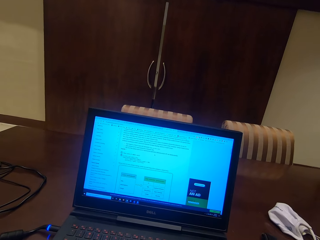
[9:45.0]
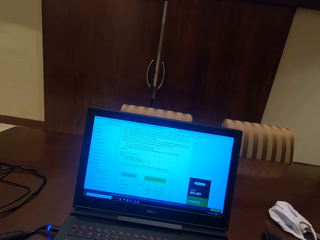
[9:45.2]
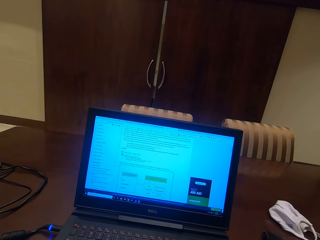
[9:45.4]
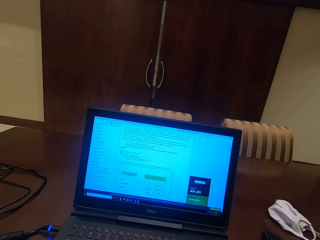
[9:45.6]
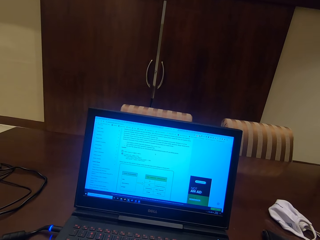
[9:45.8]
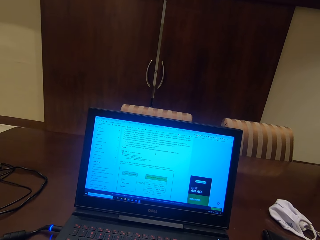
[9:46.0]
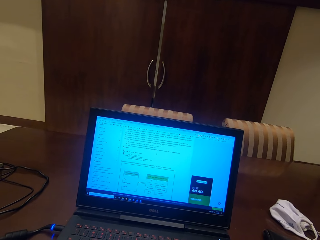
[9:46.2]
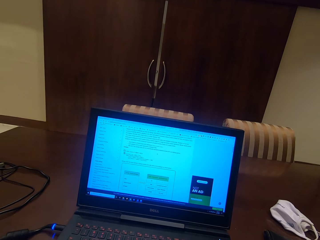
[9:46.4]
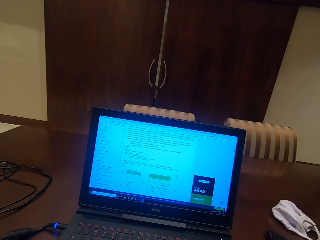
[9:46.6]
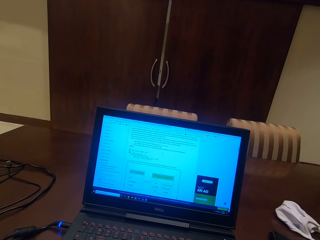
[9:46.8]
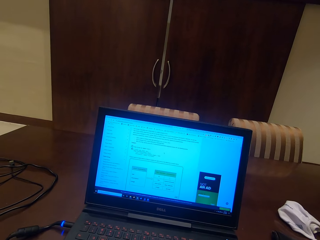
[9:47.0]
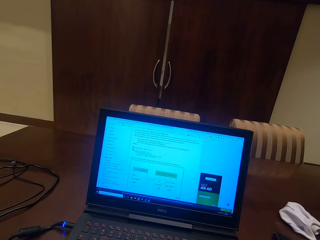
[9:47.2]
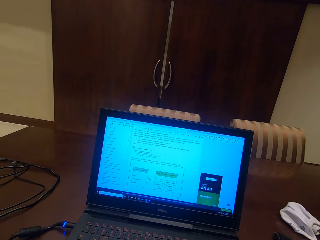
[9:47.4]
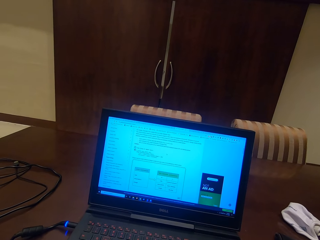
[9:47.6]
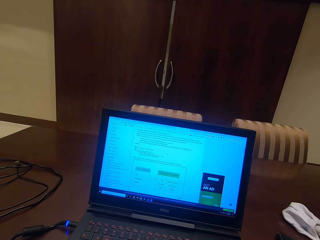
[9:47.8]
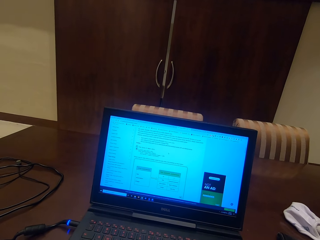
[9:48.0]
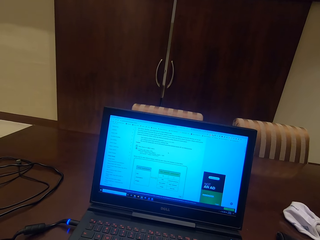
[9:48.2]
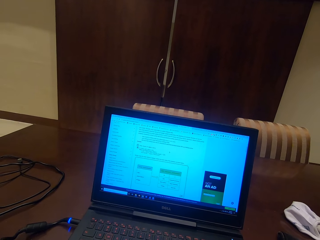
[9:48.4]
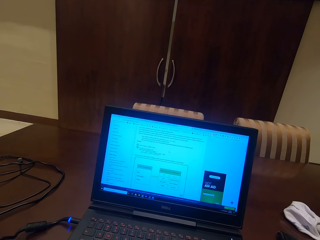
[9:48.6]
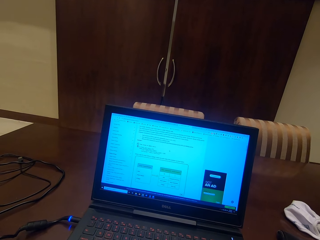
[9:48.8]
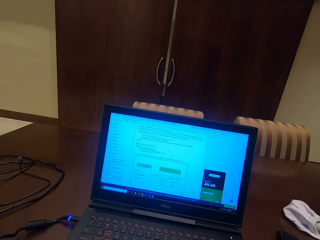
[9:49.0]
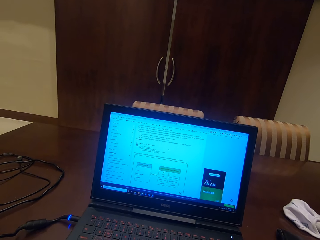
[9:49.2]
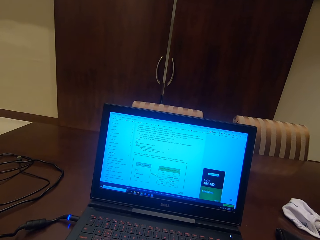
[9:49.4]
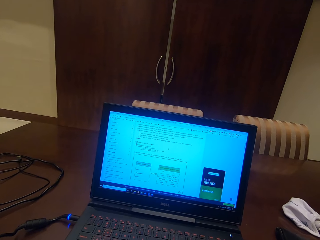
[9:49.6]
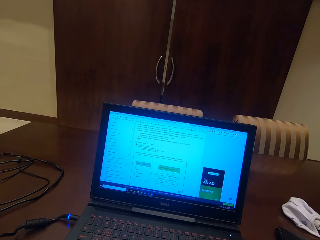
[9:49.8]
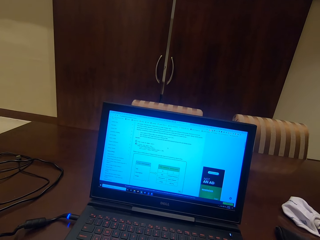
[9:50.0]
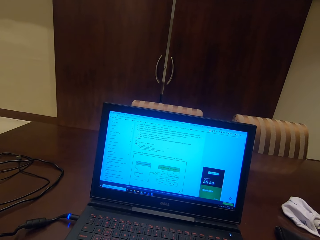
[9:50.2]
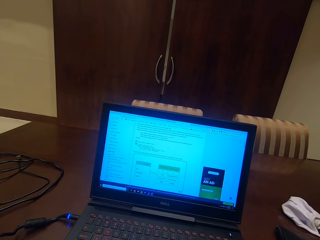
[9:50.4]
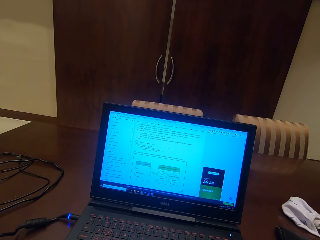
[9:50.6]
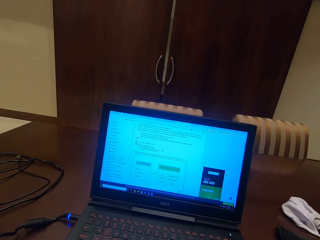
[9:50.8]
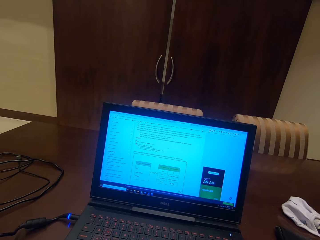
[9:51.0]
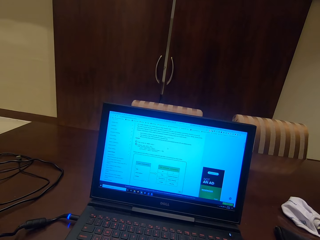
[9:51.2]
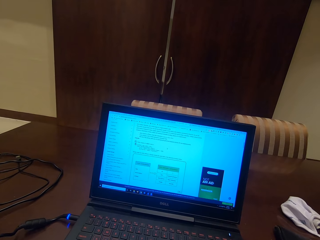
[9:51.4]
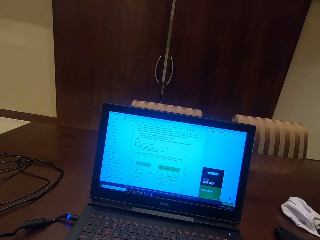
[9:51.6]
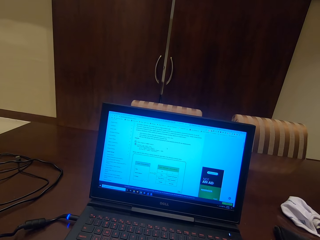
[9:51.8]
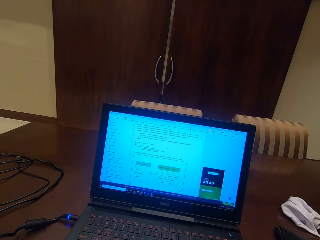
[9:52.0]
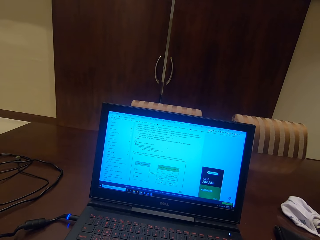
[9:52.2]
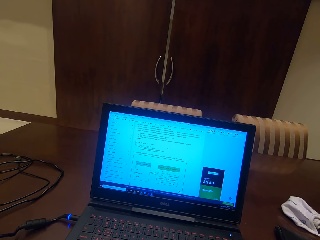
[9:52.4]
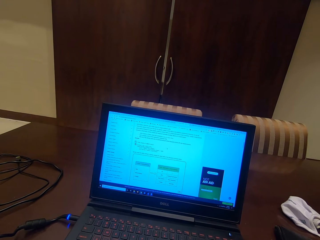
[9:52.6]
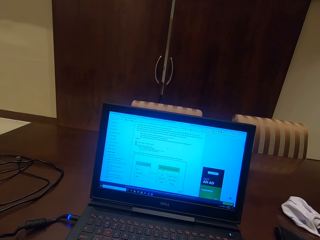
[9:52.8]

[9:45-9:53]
The camera wearer scrolls the page in the laptop. They read the notes in the laptop.

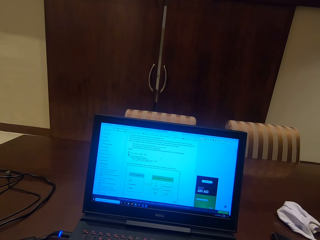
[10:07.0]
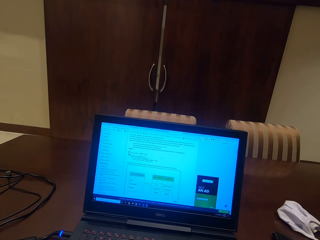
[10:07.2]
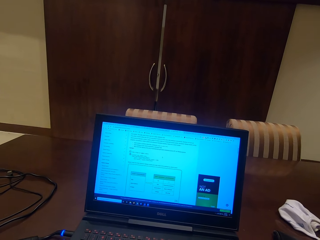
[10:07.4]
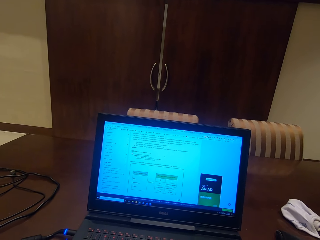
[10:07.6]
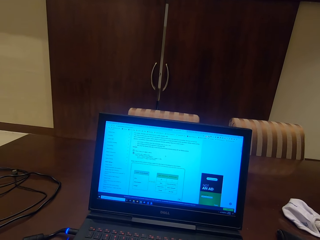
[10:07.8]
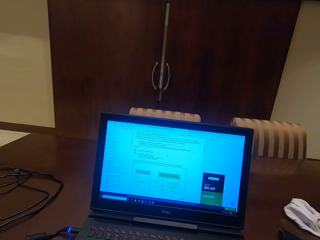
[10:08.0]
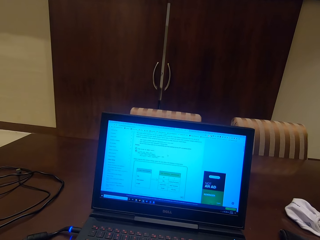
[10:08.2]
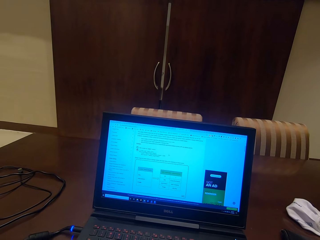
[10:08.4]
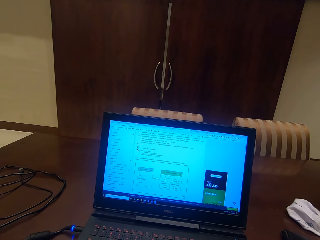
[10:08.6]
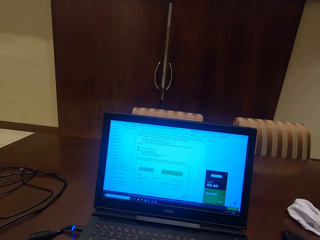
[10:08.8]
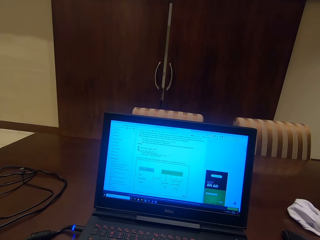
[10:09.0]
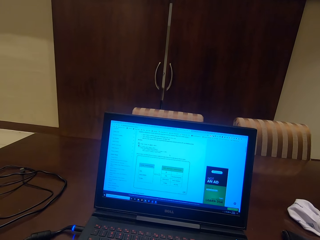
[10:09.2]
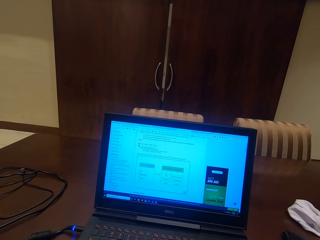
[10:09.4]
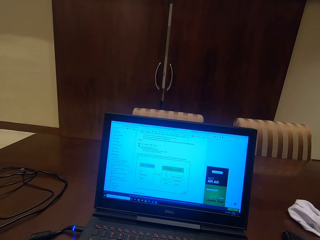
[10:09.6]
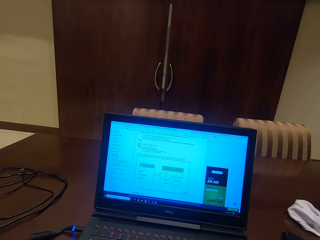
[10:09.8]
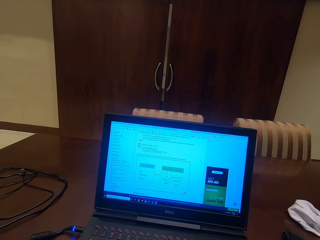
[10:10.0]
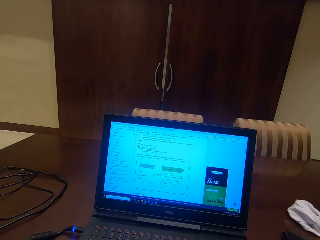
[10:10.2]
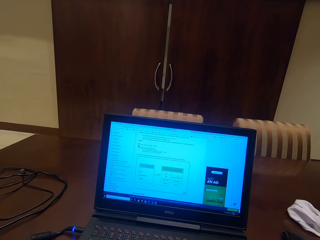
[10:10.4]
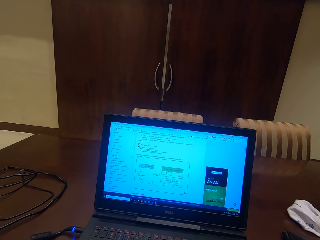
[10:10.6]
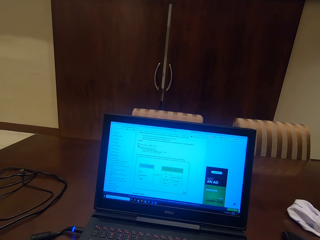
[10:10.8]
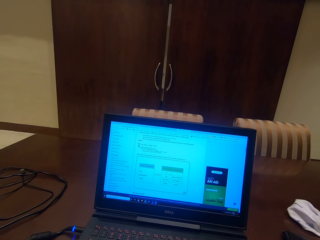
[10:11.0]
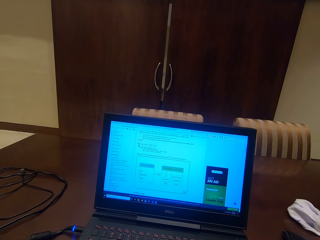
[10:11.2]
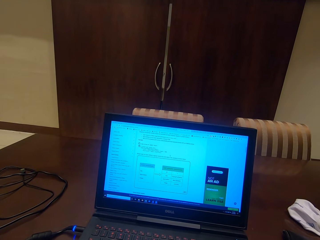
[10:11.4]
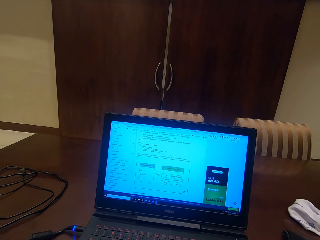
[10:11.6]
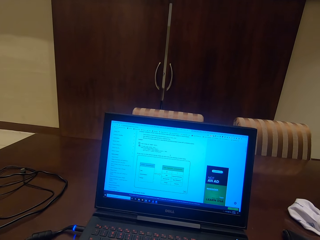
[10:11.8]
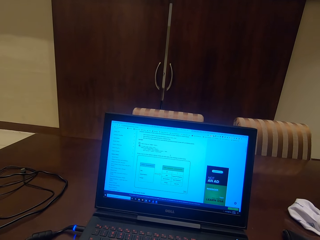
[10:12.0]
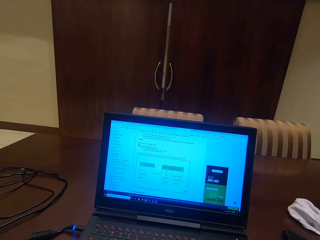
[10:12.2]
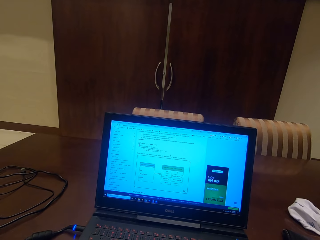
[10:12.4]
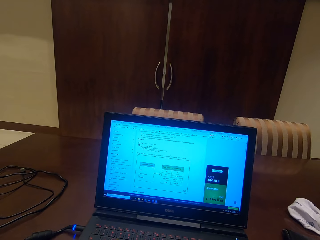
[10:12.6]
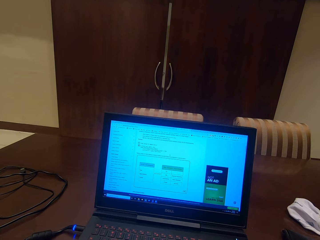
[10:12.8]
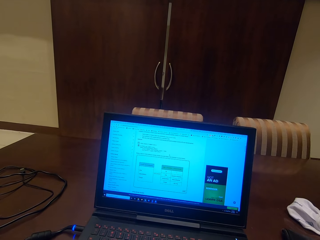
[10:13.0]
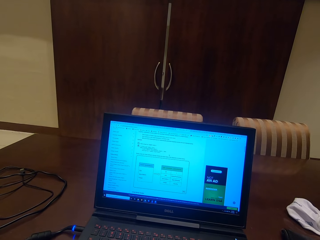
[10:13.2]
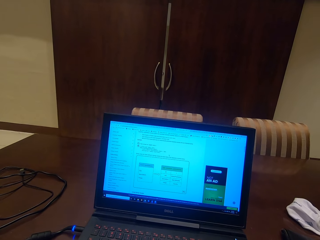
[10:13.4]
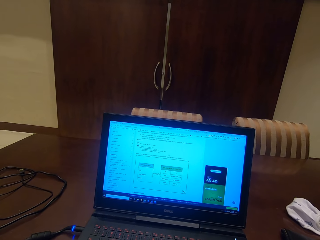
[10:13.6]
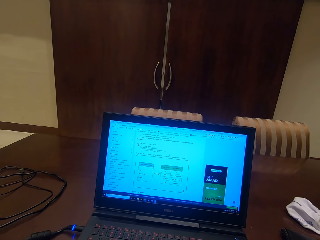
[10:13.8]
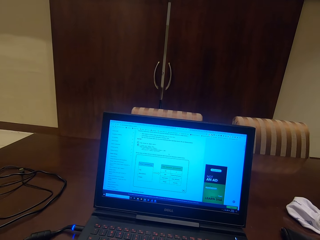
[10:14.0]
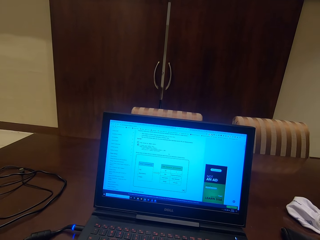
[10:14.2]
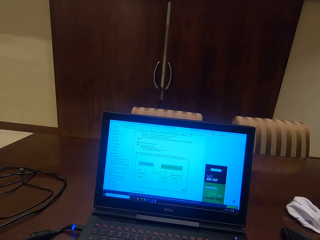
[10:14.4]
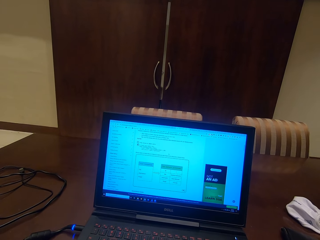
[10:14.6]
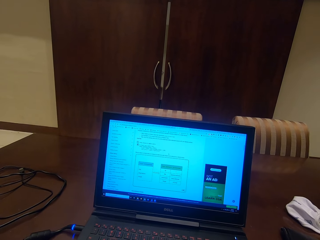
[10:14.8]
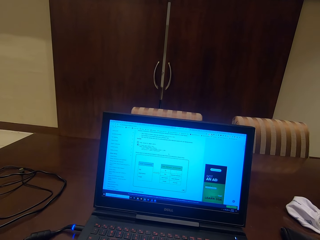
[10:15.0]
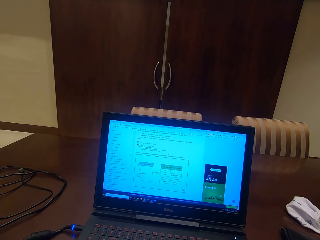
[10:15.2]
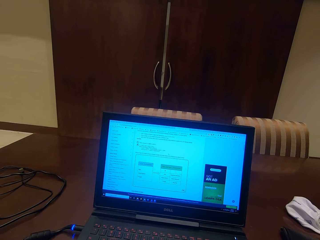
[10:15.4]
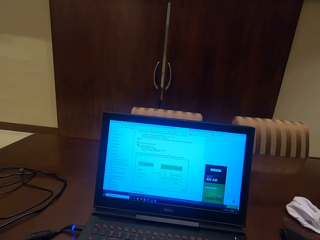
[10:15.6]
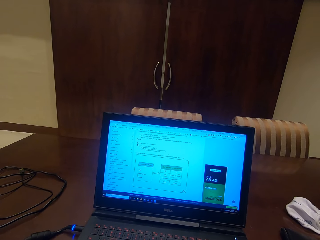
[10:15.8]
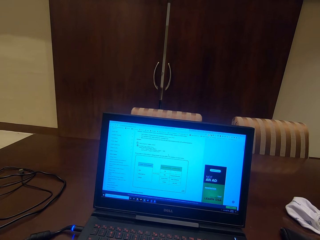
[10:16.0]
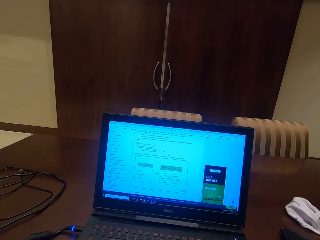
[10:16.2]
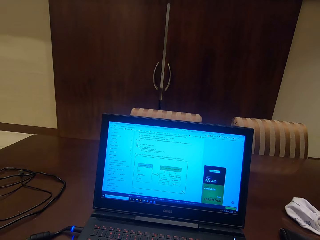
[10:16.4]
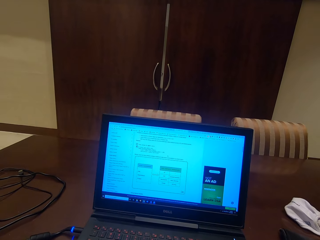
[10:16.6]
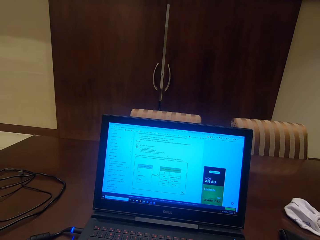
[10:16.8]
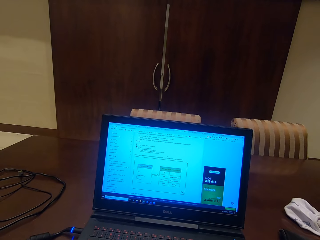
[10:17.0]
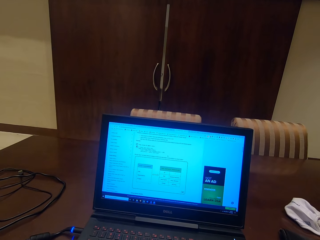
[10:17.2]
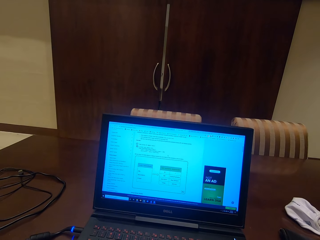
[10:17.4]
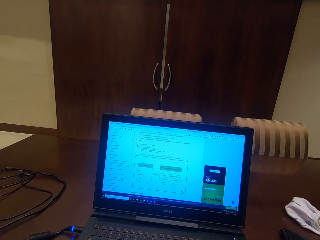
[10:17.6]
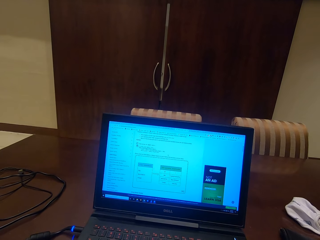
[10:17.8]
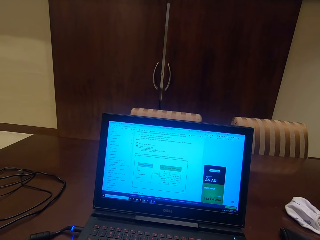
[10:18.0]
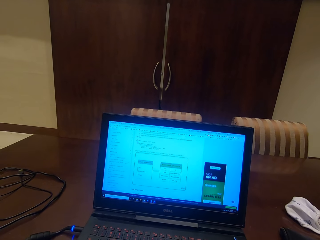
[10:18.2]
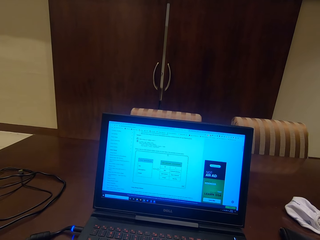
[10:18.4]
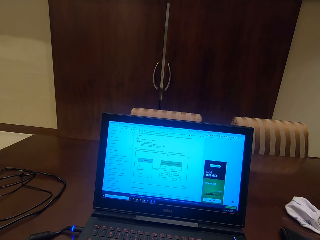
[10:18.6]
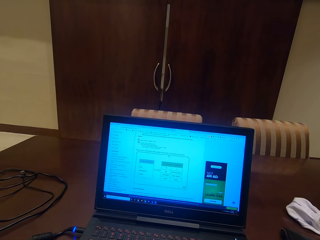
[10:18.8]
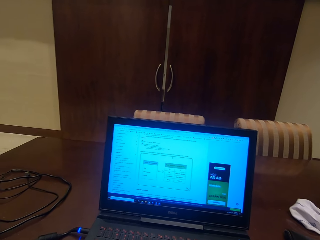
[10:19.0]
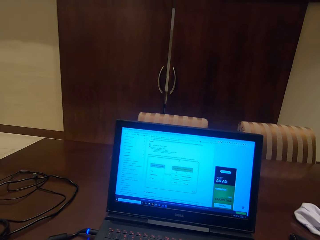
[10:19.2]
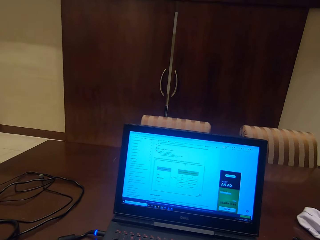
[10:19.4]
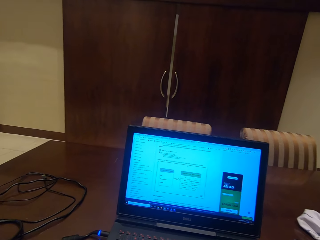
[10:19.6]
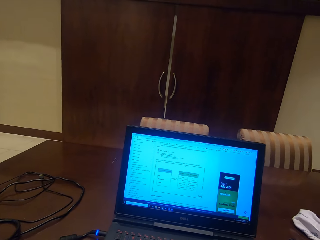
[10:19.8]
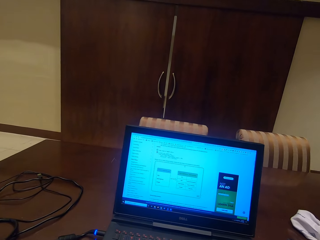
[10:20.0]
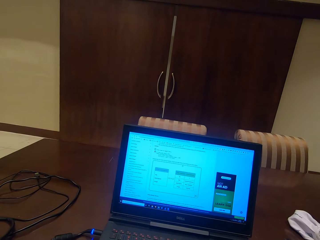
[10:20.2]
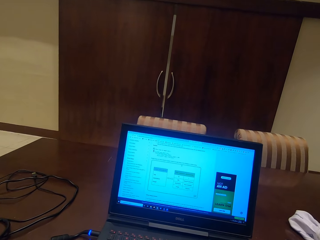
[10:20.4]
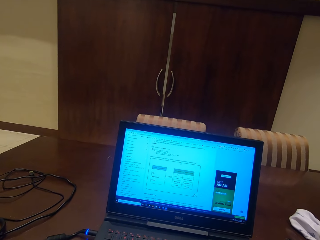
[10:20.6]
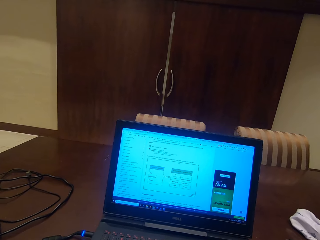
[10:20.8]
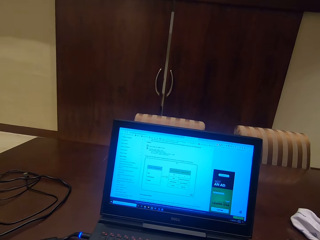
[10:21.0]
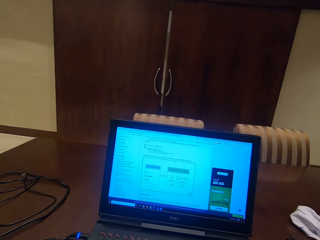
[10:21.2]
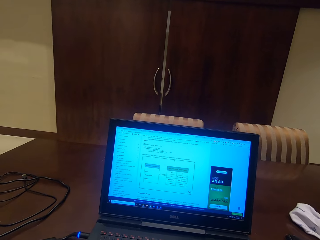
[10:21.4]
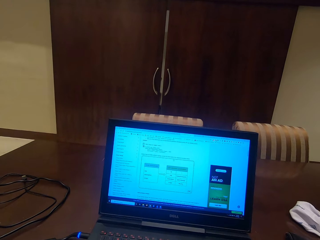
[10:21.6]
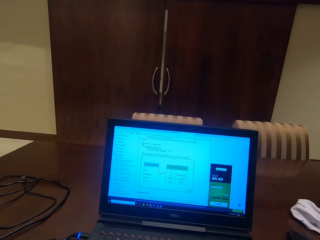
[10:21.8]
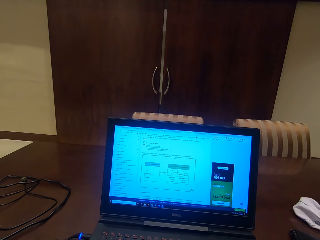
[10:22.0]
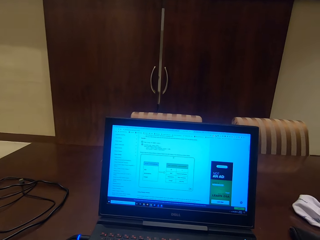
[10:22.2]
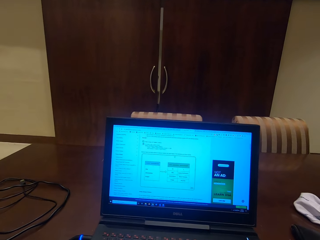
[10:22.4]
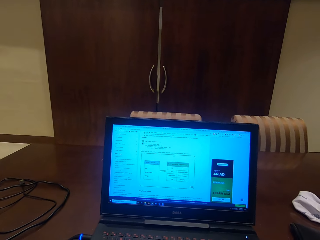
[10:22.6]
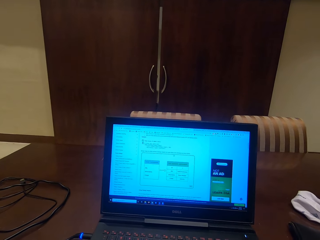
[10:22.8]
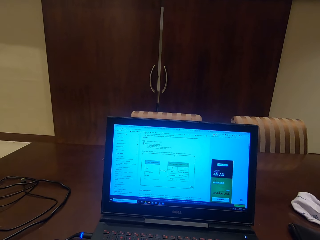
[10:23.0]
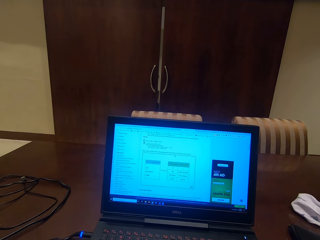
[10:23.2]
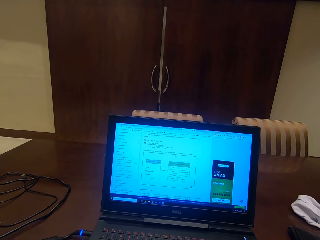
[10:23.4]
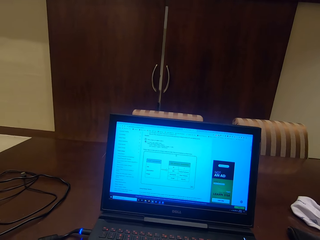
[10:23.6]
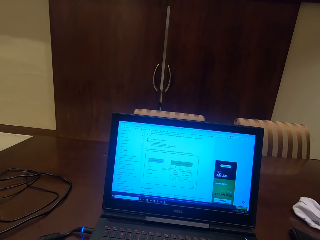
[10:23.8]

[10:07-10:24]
The camera wearer scrolls the page in the laptop. They read the notes in the laptop. They scroll the page in the laptop. They read the notes in the laptop.
